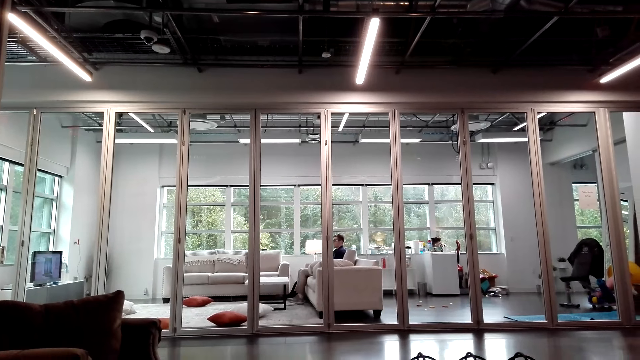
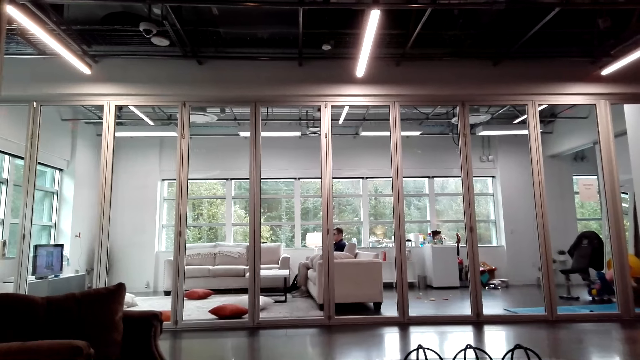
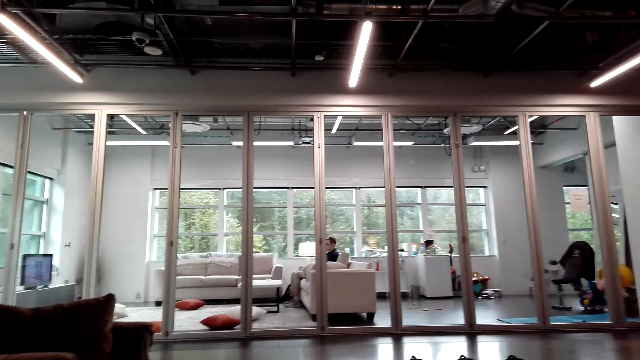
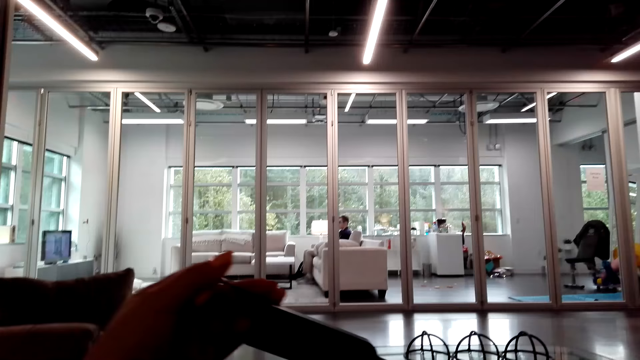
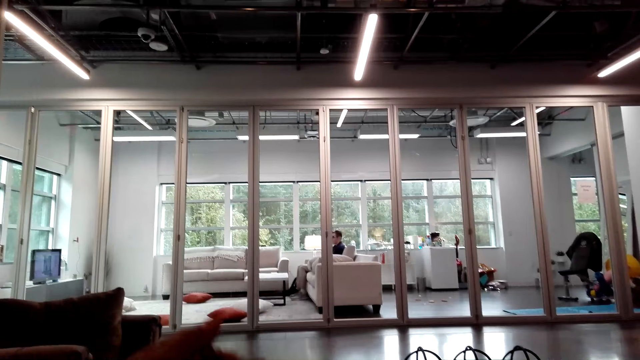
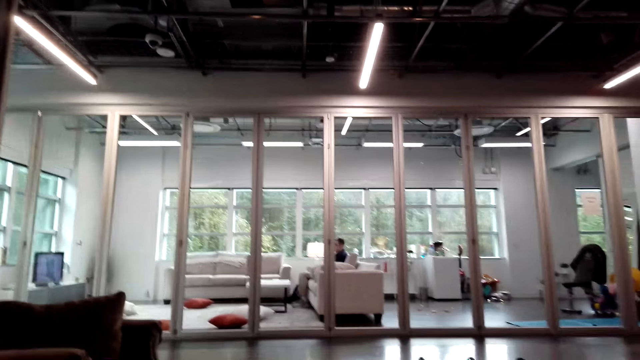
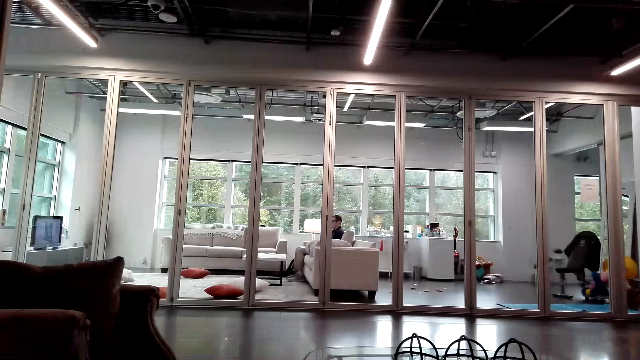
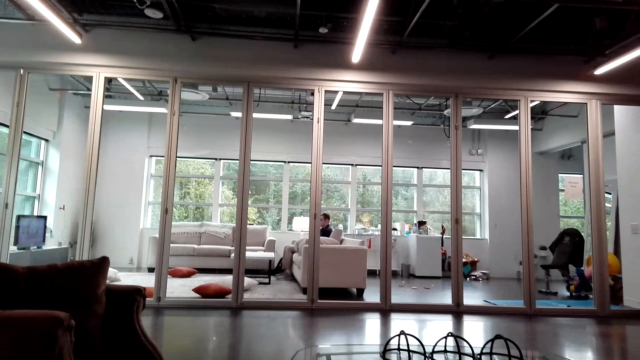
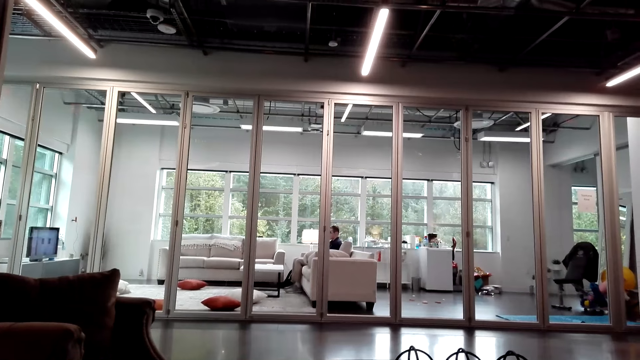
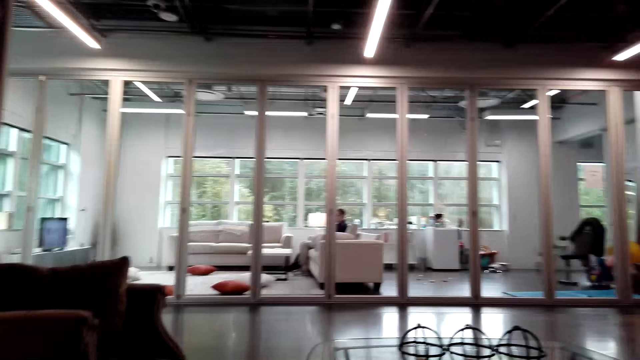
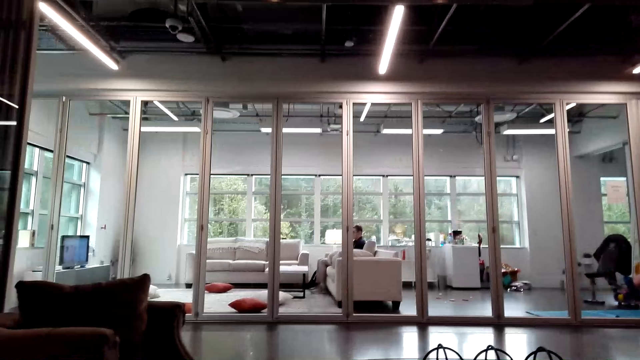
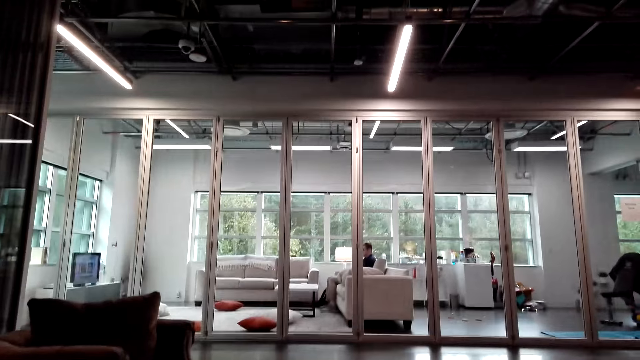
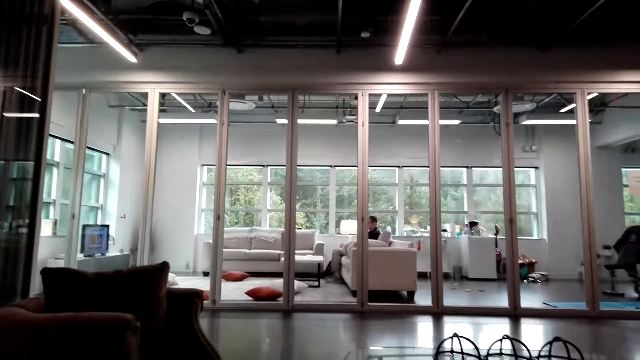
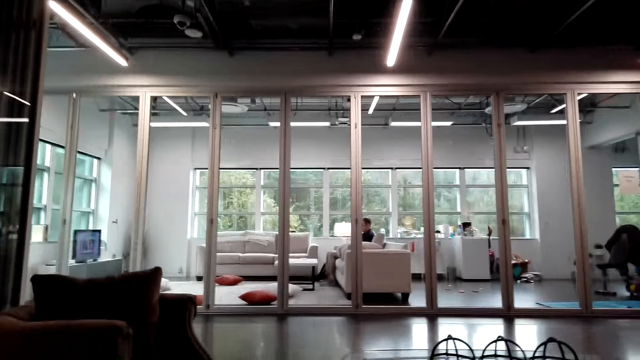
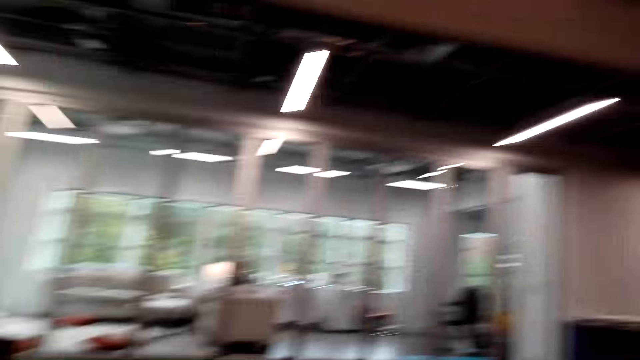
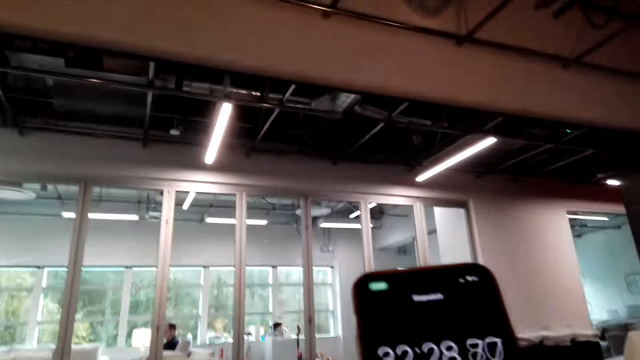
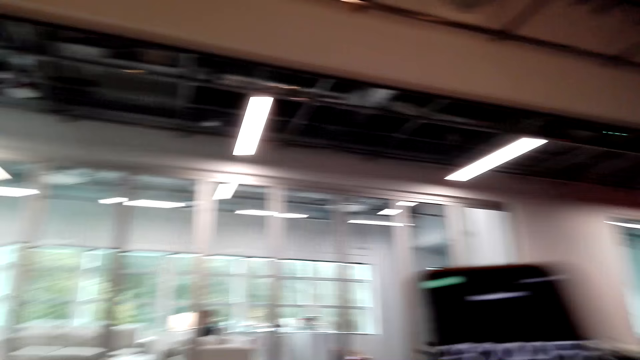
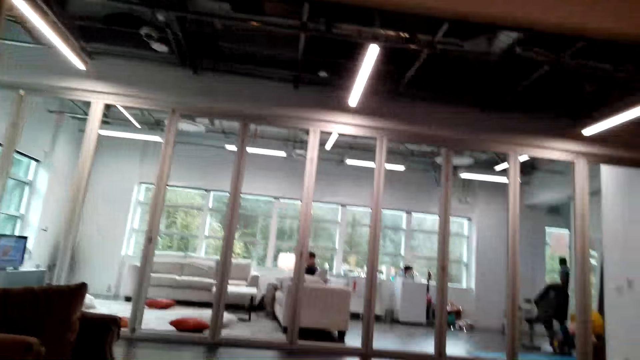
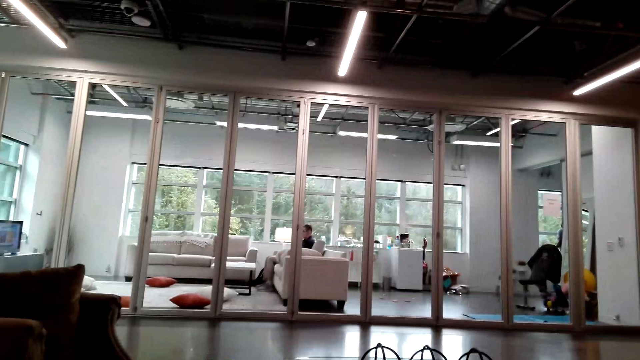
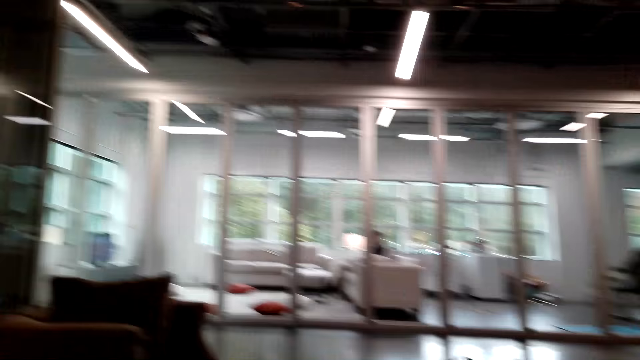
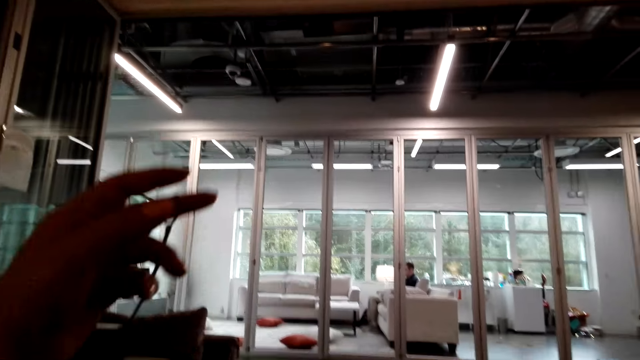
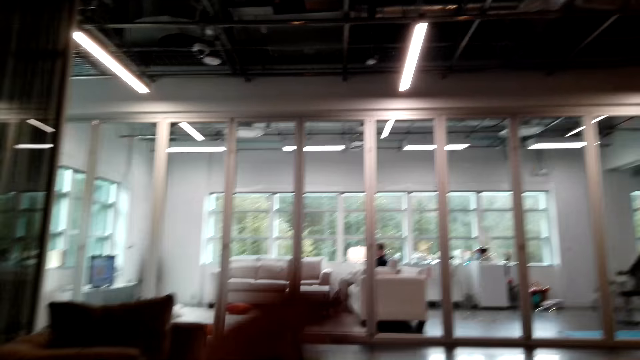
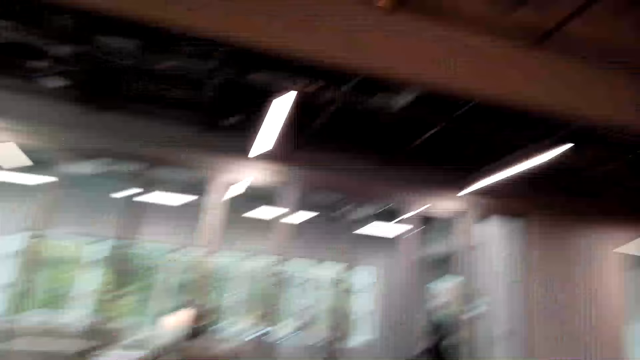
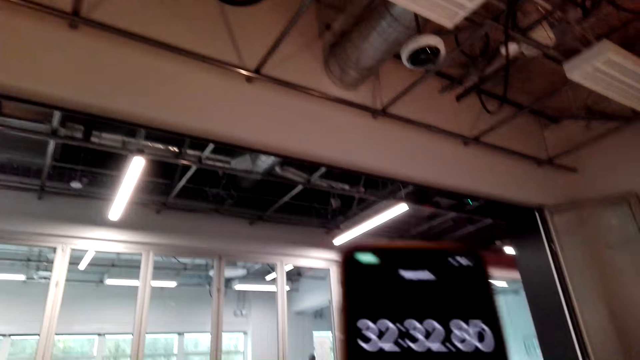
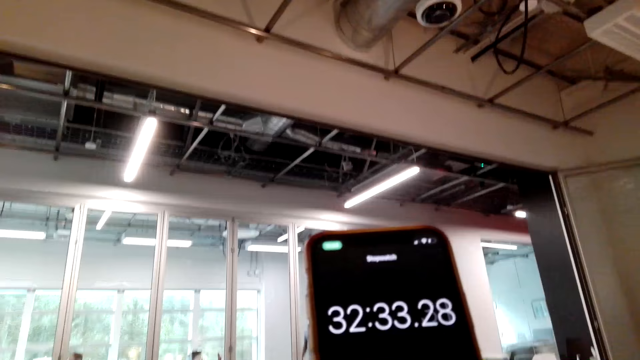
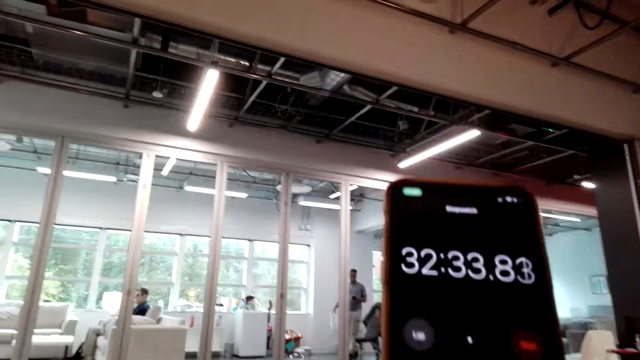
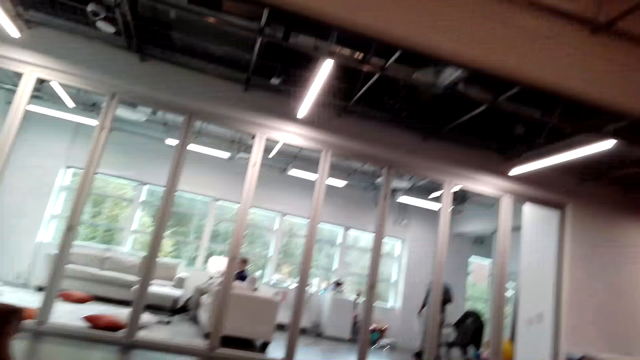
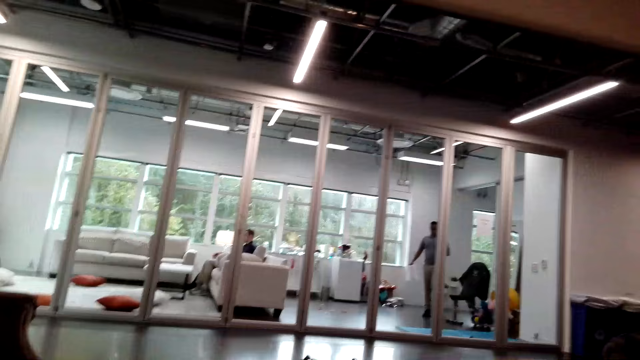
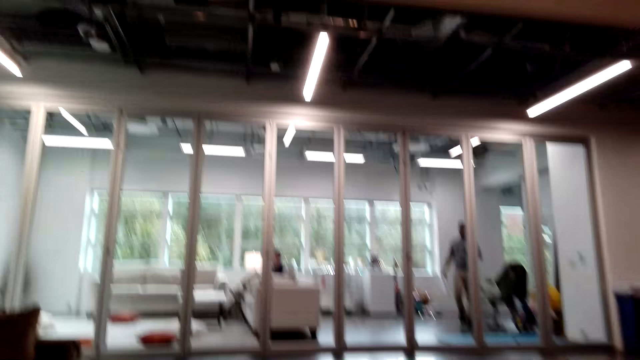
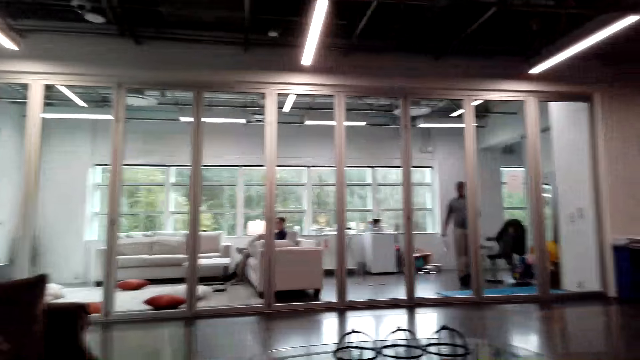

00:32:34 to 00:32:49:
The camera wearer raises a hand. They talk with a person through the phone. They operate the phone. They pick up the phone. They talk with the person through the phone. They raise a hand. They talk with the person through the phone. They operate the phone. They pick up the phone. They talk with the person through the phone. They stare around the house.

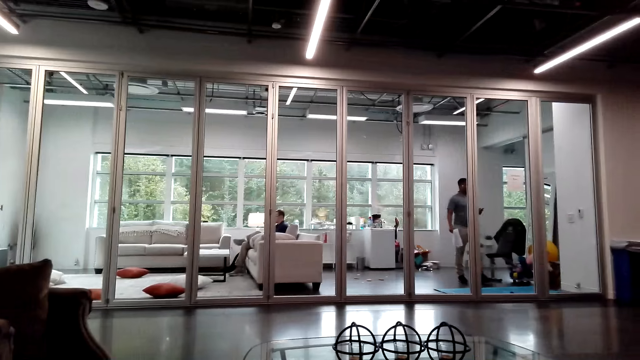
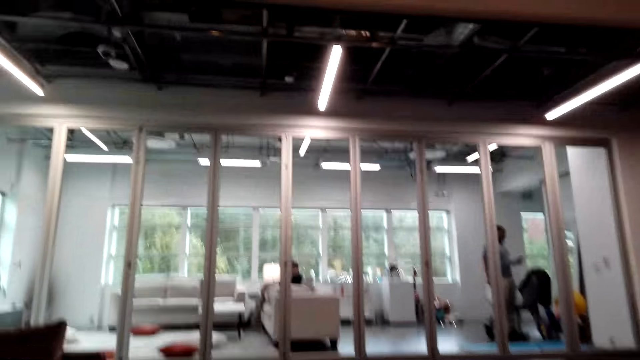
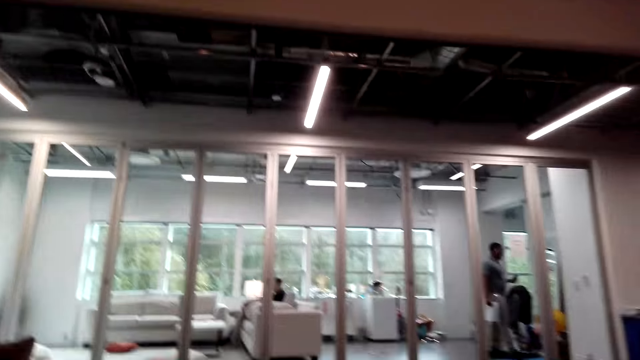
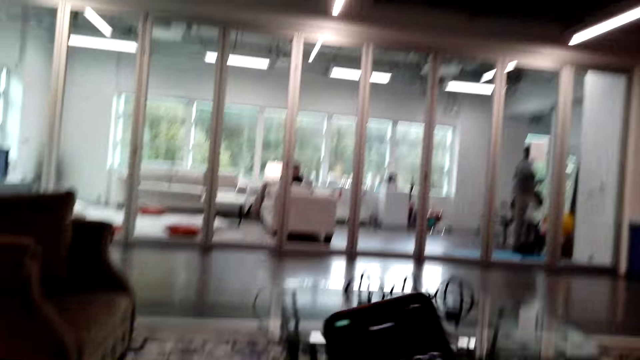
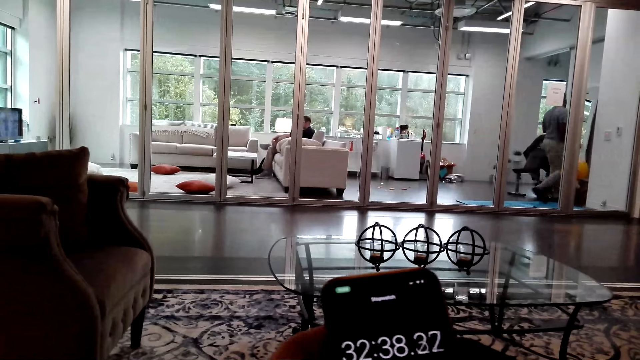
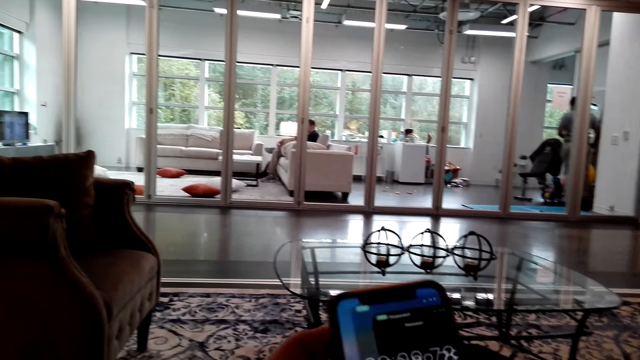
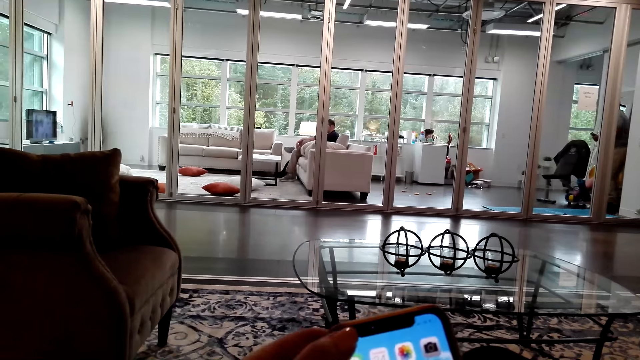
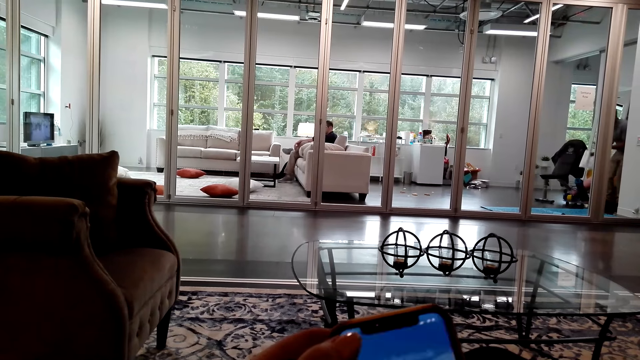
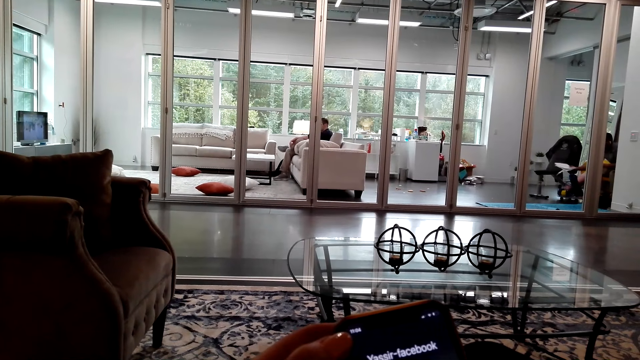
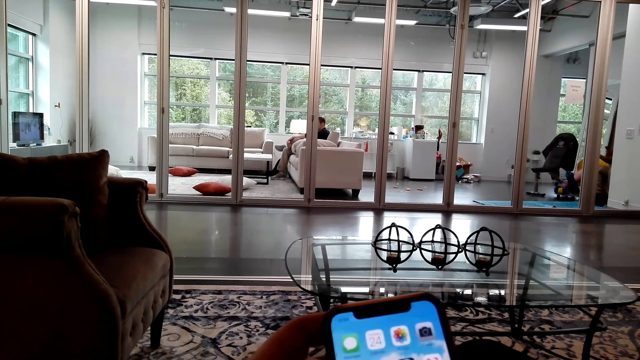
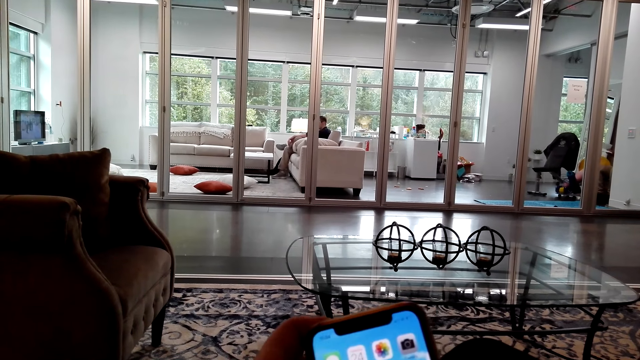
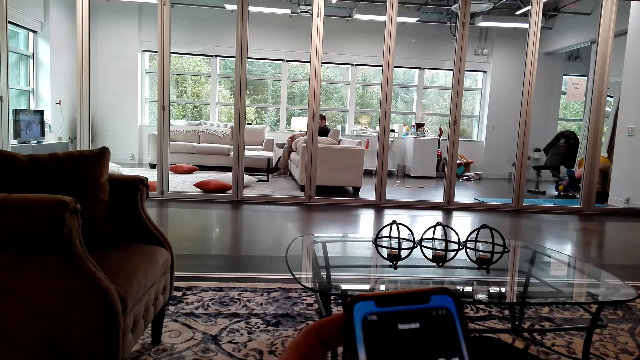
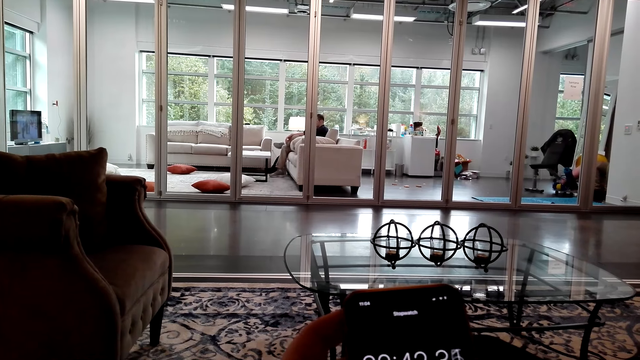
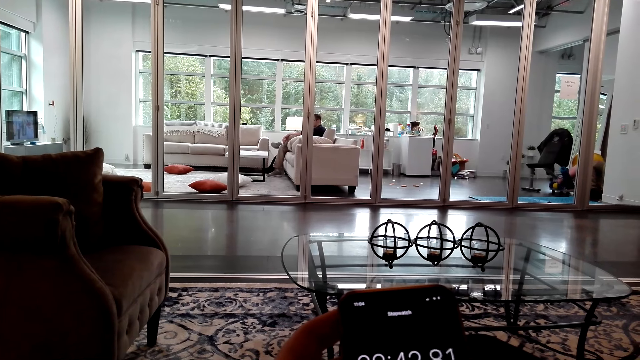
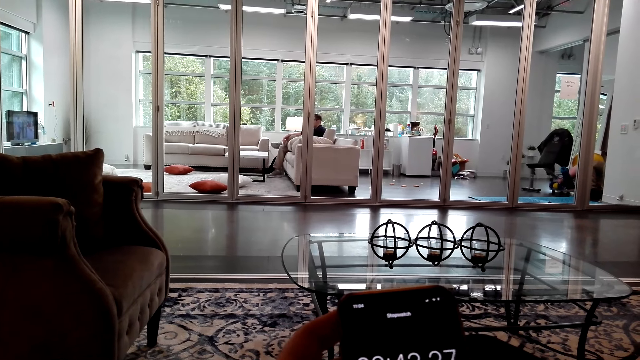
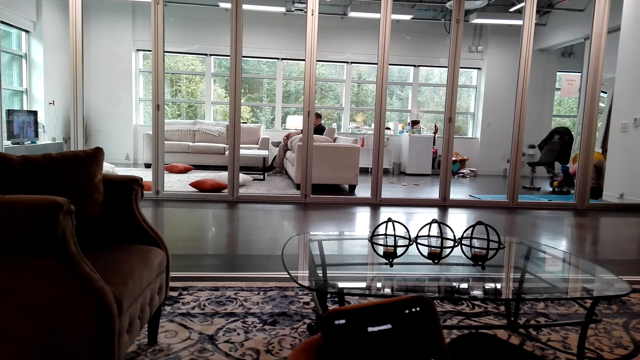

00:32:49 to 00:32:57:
The camera wearer laughs. They pick up the phone. They operate the phone. They scroll the phone.
